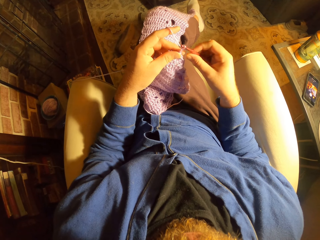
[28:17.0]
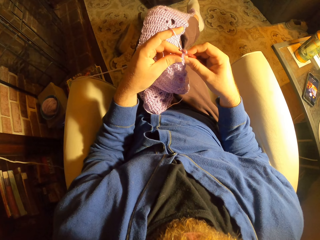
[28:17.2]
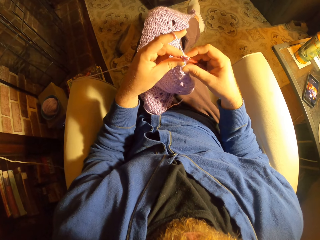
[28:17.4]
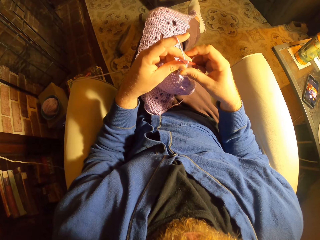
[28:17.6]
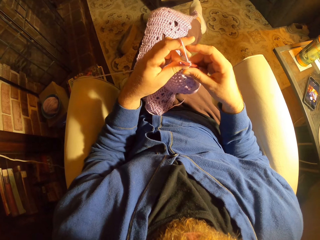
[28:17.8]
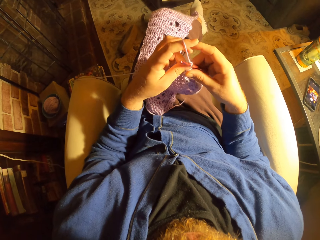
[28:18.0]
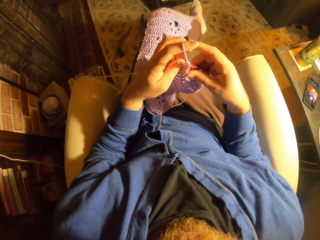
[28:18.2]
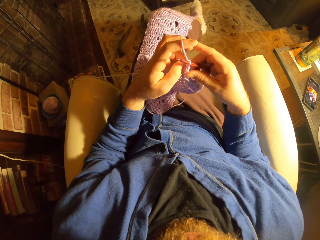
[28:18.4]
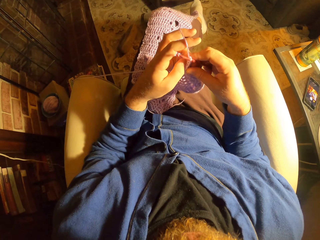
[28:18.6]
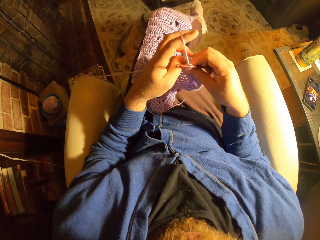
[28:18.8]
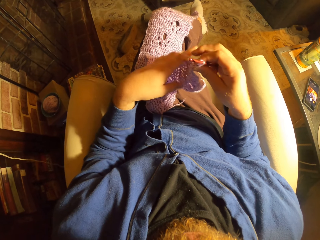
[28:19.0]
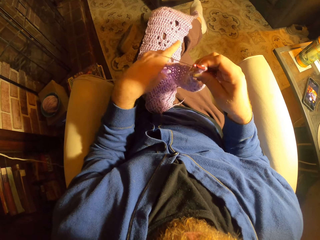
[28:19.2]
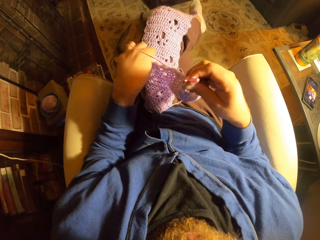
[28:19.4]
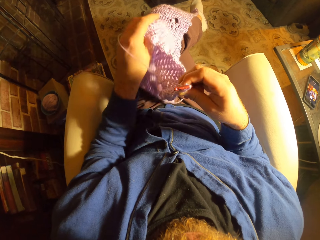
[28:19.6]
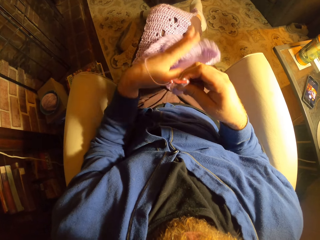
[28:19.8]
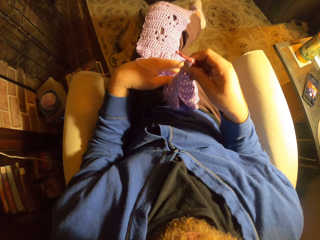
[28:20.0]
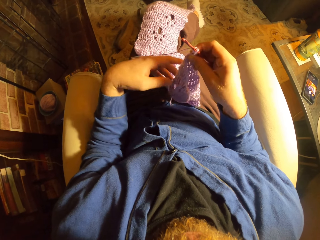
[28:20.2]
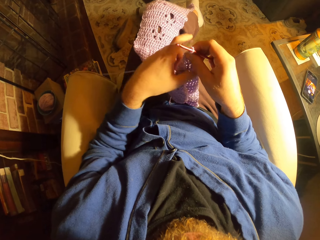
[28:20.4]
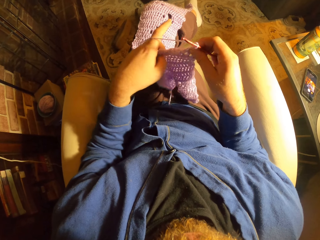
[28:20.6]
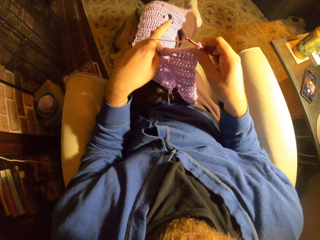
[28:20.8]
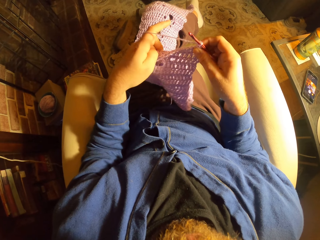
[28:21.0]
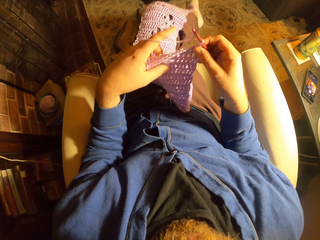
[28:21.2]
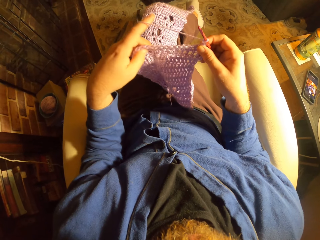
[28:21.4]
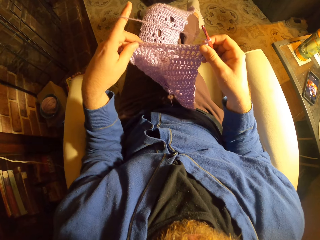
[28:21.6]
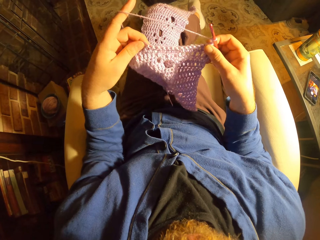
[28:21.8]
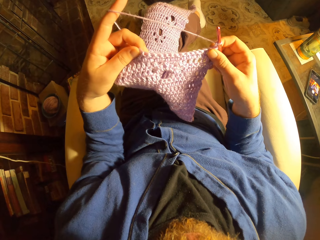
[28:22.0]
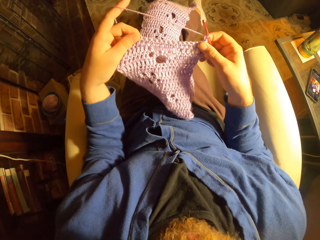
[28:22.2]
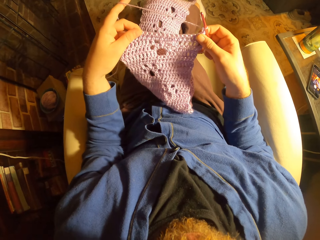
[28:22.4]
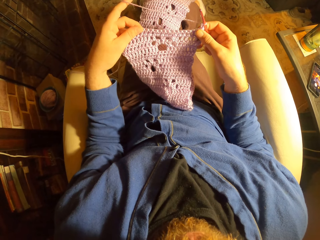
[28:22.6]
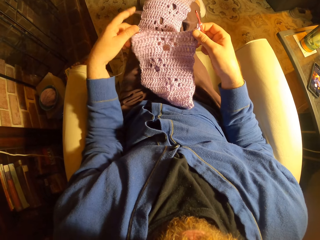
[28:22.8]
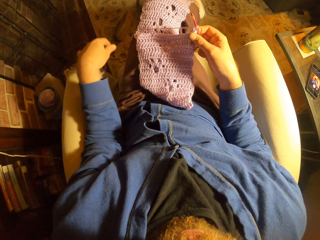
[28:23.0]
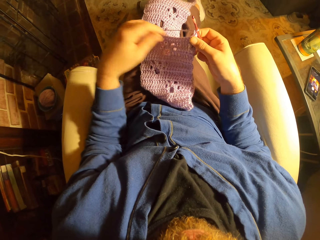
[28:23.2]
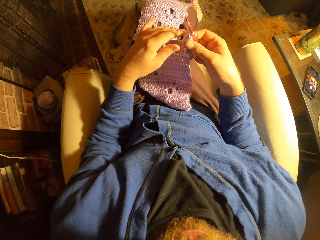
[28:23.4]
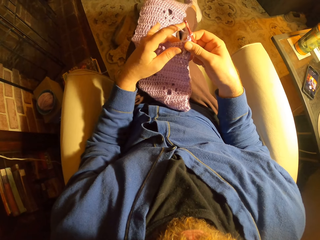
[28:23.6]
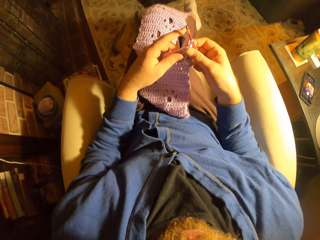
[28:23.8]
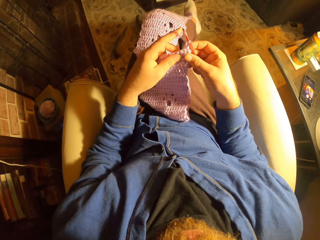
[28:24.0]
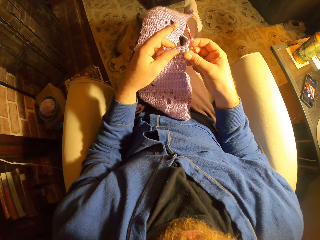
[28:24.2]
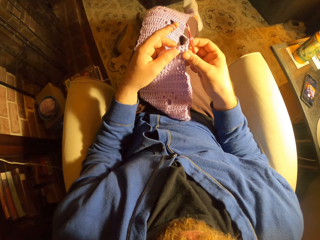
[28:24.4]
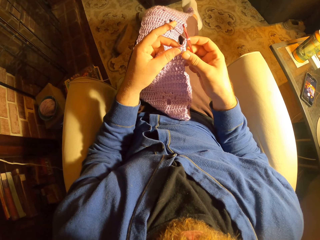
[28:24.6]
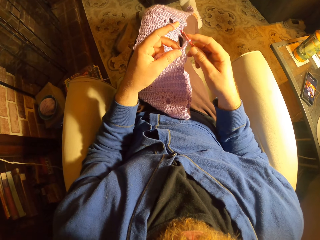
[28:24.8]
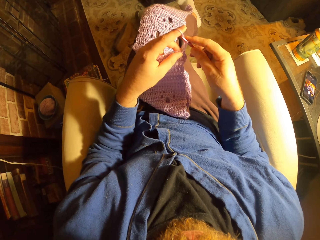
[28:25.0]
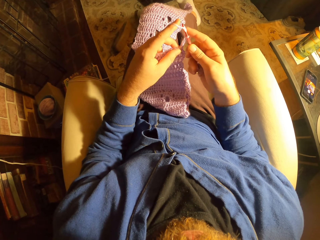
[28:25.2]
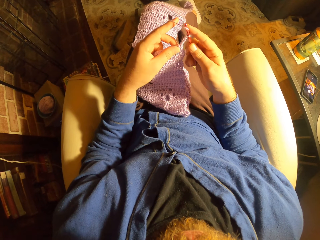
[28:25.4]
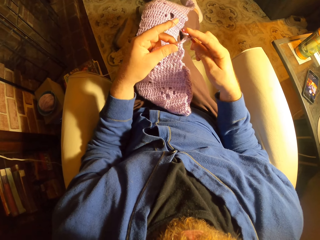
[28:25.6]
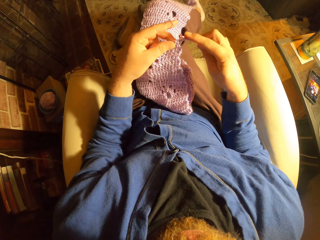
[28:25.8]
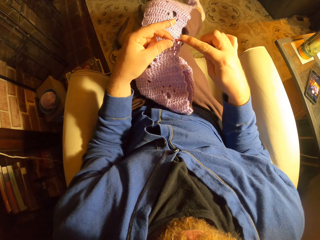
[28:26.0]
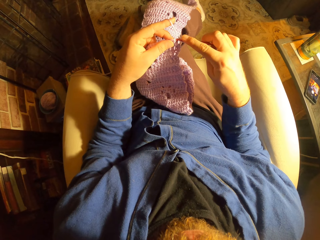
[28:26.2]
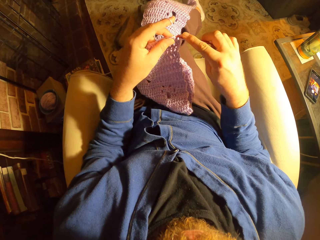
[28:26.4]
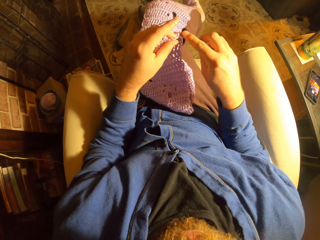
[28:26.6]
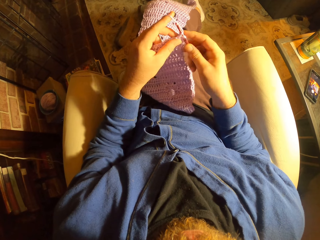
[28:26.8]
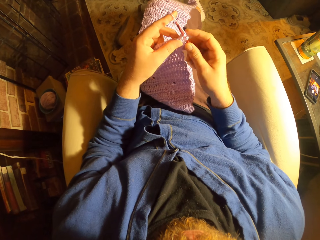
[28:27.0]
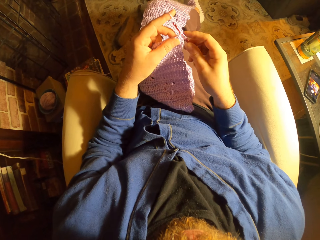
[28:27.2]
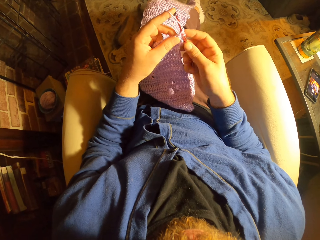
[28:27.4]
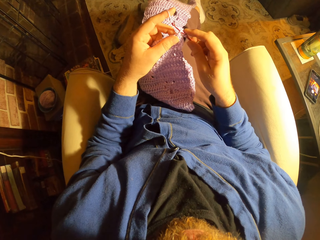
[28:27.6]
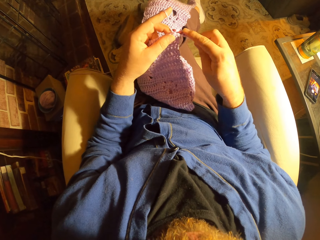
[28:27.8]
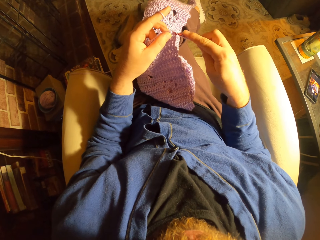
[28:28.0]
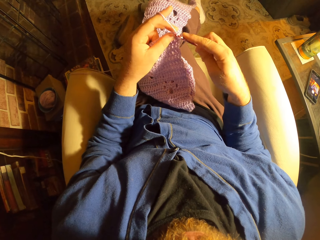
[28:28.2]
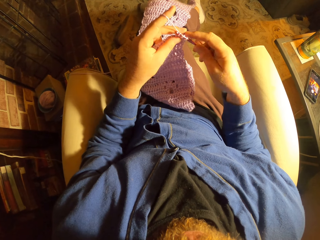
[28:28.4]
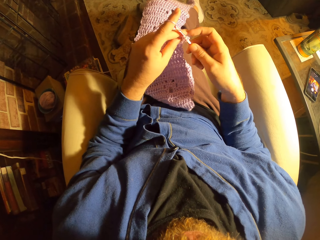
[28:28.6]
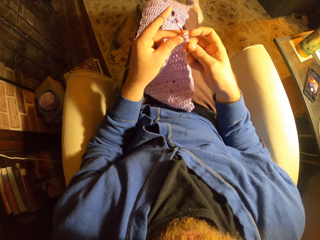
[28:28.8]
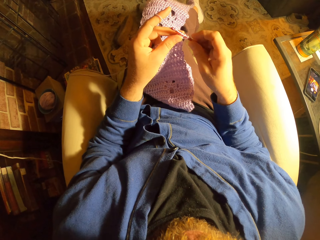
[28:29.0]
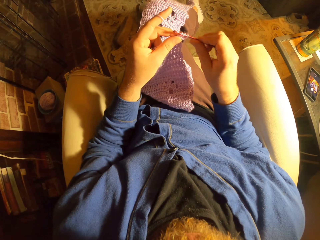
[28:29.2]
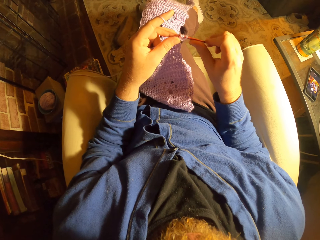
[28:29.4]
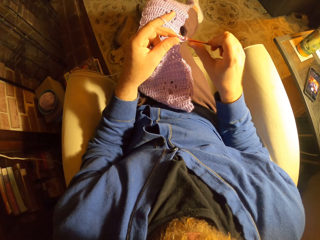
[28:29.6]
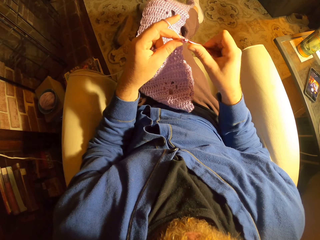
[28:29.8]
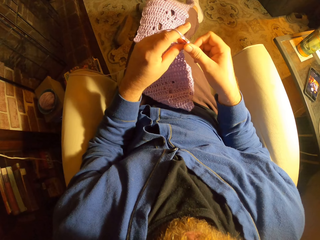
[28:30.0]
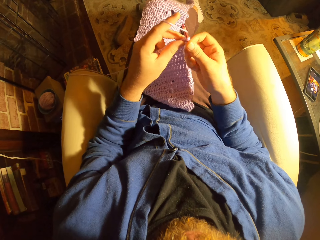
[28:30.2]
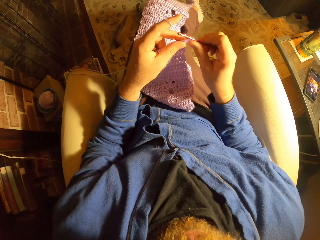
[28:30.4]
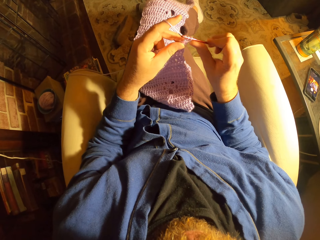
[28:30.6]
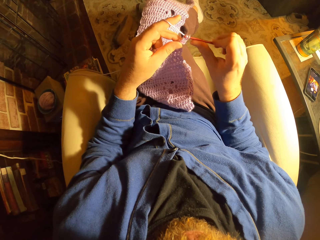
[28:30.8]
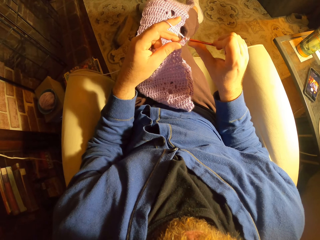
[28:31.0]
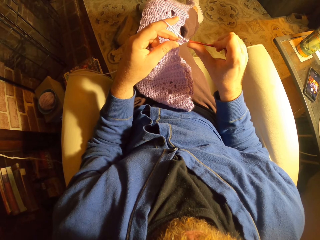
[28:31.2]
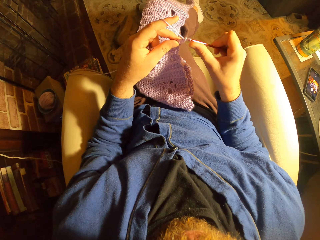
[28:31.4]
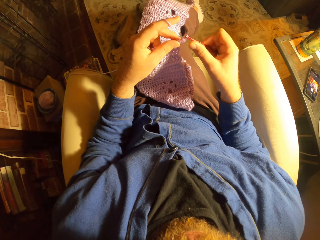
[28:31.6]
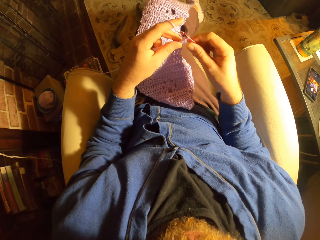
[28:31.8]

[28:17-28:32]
The camera wearer touches a fabric. They raise the fabric. They adjust the crochet patterns. They drop the fabric. They stretch the fabric. They drop the fabric. They touch the fabric. They weave the fabric. They crochet with a long crochet needle.

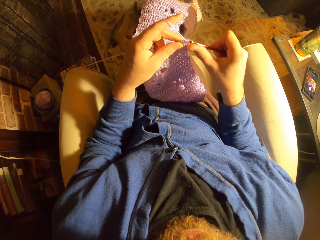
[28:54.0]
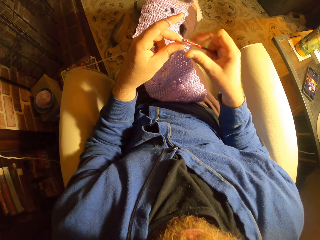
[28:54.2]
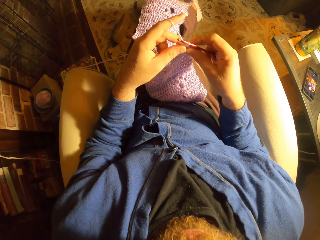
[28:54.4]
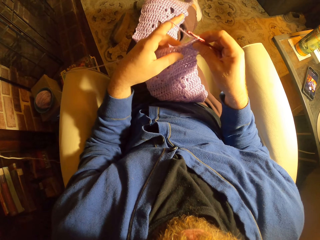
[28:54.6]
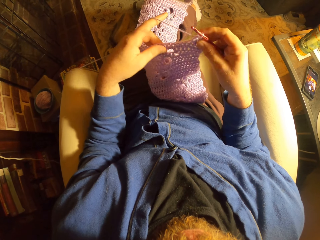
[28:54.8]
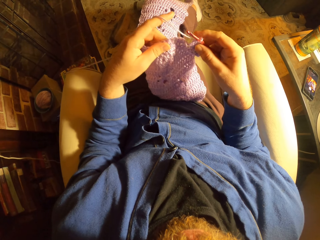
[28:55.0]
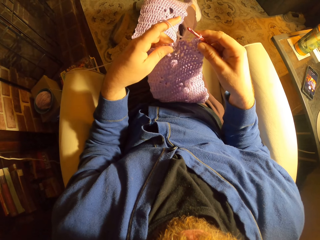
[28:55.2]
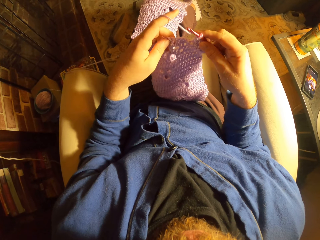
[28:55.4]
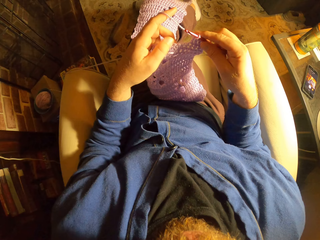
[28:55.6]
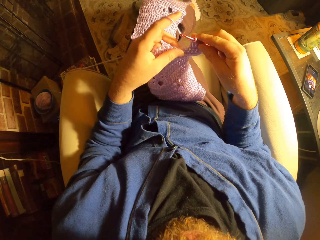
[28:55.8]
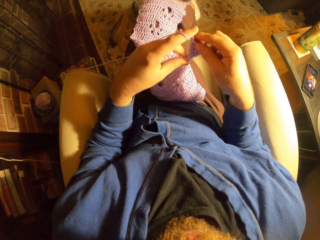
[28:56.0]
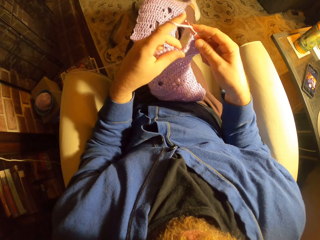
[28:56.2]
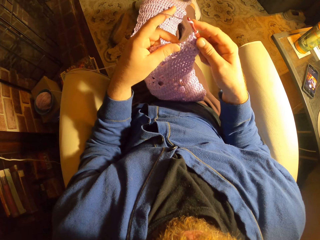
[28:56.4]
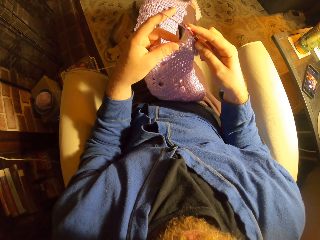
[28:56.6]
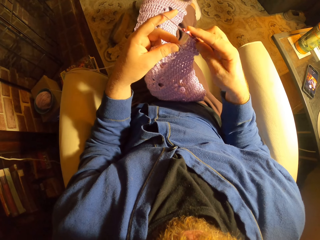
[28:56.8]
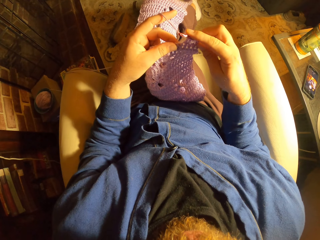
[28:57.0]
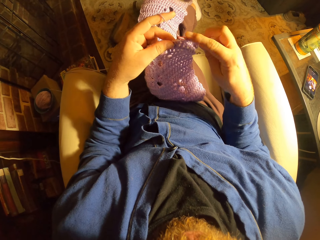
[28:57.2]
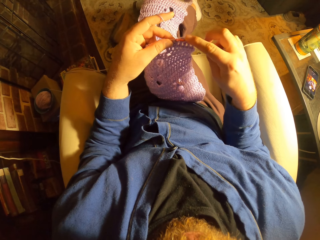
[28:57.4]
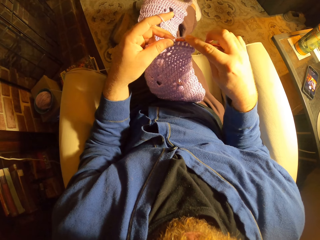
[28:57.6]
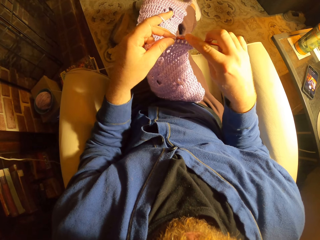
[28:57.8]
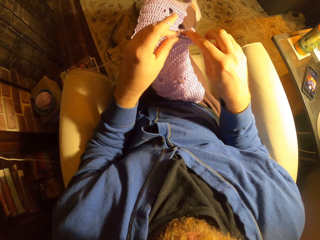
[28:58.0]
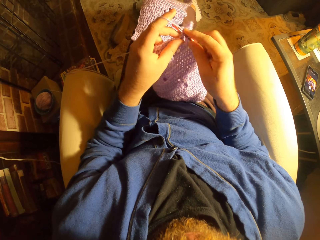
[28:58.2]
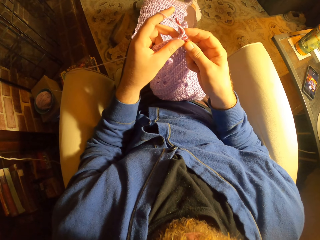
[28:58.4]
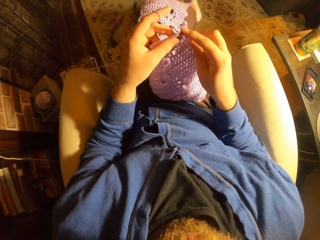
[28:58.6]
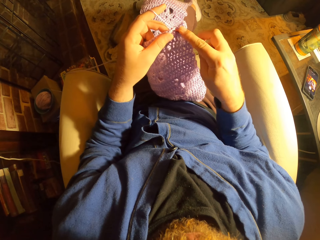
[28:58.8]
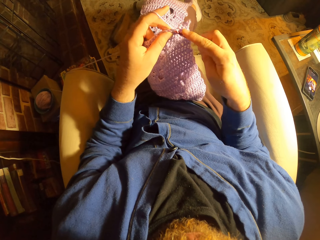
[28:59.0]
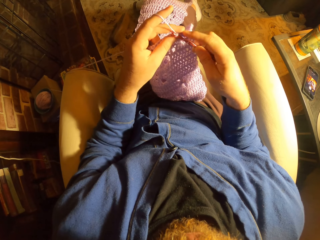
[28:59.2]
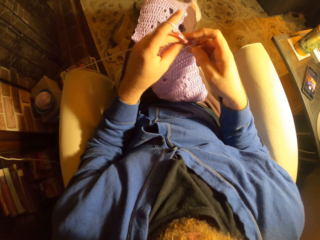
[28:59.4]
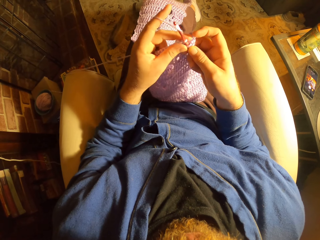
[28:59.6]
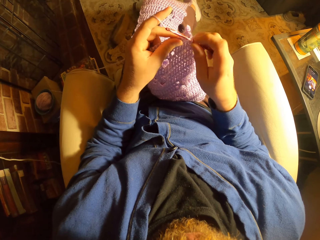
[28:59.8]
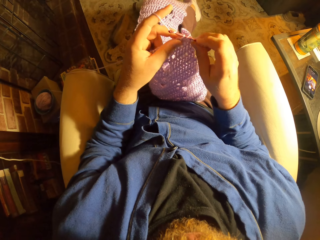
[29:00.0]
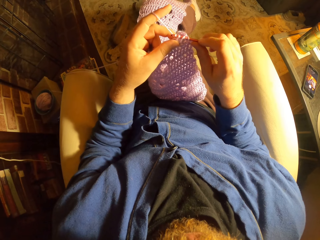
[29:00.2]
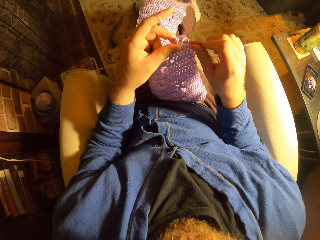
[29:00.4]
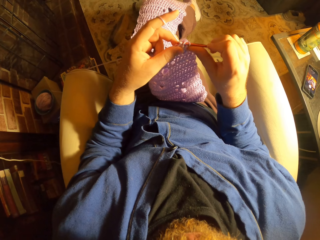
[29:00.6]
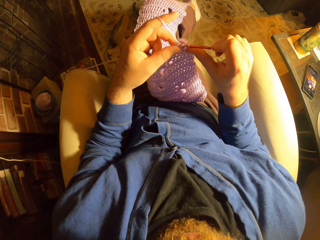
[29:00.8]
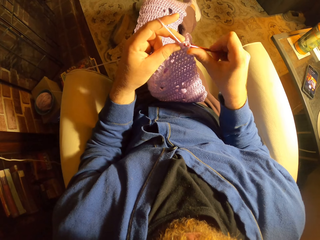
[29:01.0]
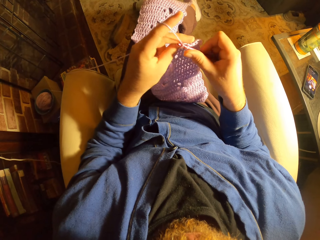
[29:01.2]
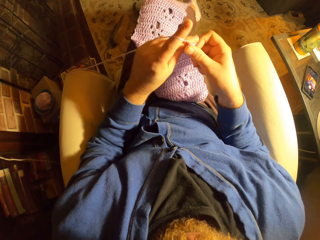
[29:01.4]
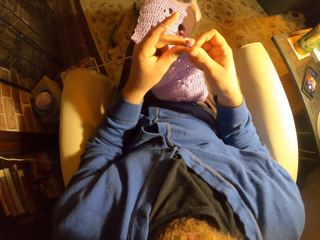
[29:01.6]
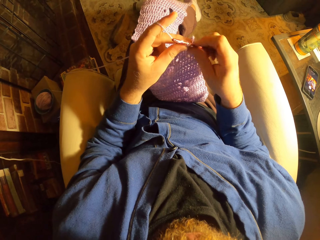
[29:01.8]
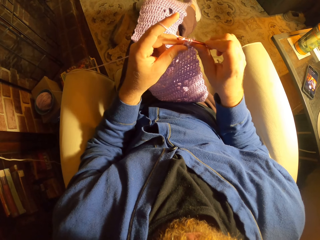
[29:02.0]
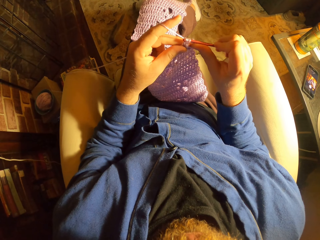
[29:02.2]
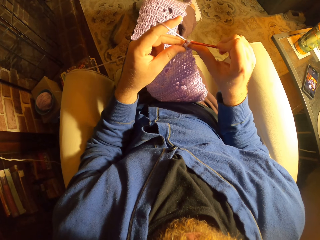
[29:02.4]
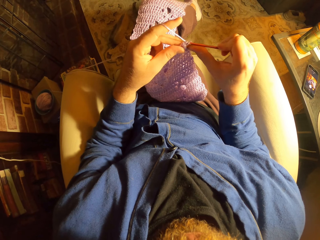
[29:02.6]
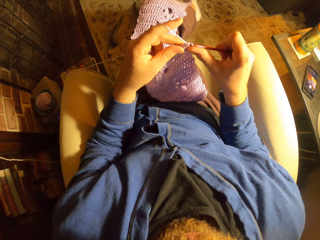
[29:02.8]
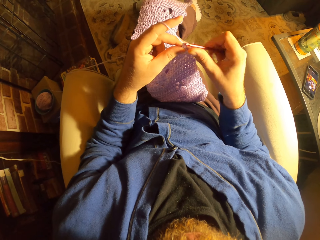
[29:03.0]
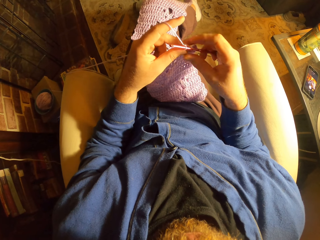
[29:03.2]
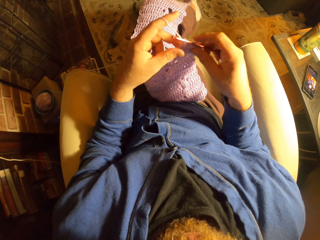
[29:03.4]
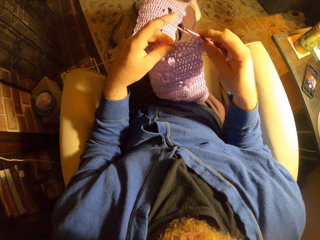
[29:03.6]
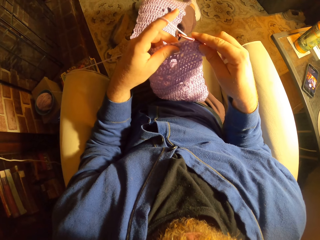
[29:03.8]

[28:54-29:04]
The camera wearer holds a fabric. They weave the fabric.
